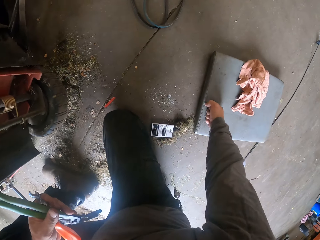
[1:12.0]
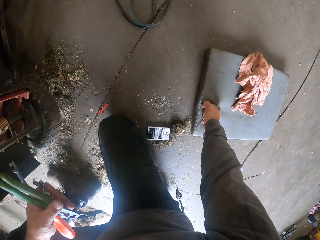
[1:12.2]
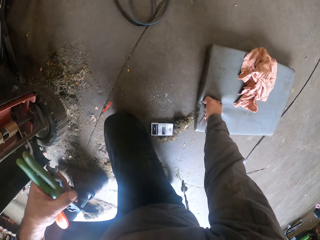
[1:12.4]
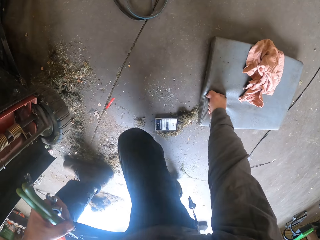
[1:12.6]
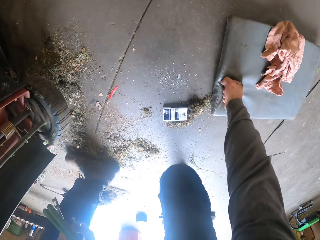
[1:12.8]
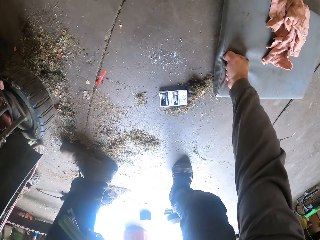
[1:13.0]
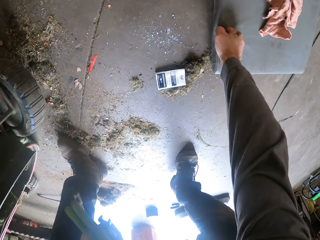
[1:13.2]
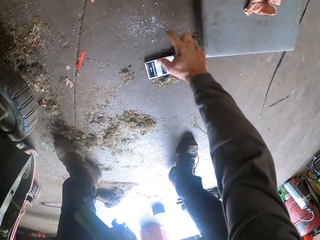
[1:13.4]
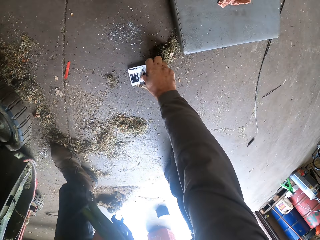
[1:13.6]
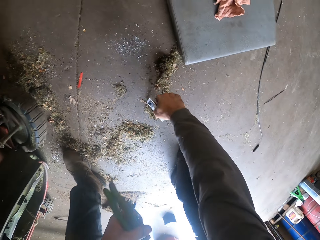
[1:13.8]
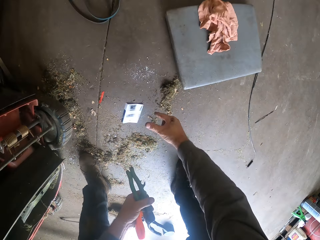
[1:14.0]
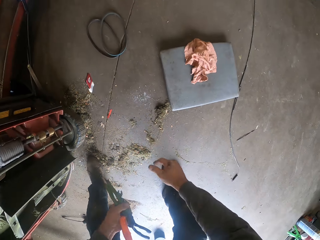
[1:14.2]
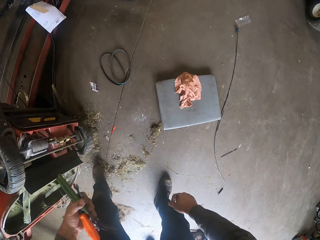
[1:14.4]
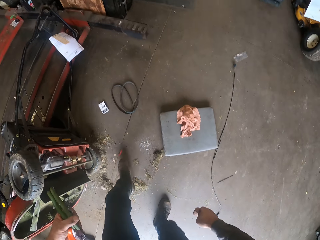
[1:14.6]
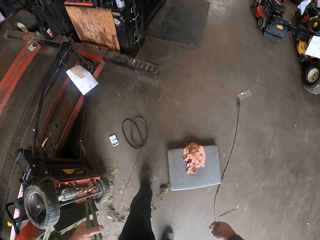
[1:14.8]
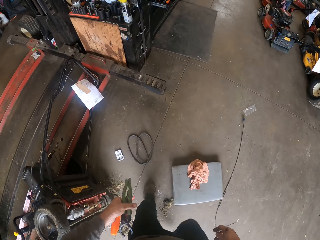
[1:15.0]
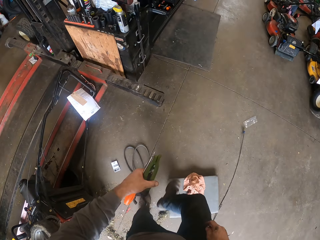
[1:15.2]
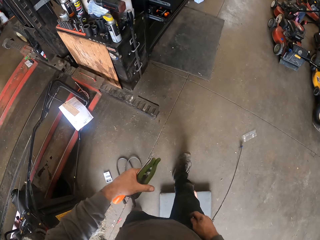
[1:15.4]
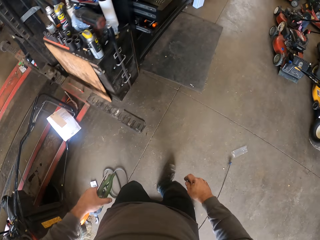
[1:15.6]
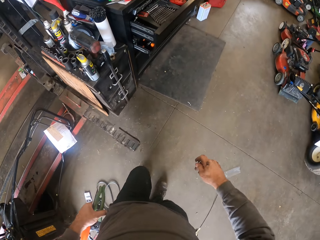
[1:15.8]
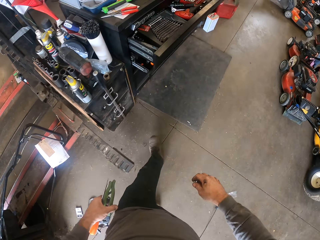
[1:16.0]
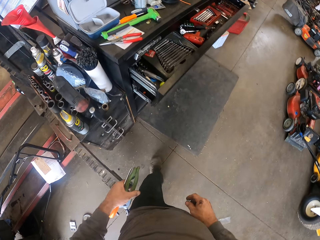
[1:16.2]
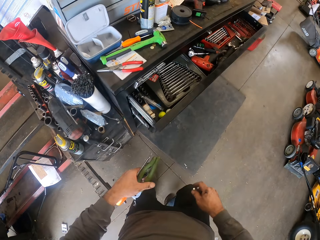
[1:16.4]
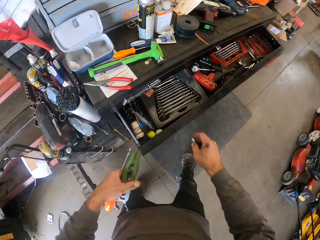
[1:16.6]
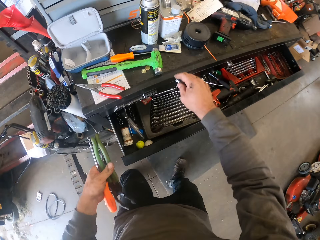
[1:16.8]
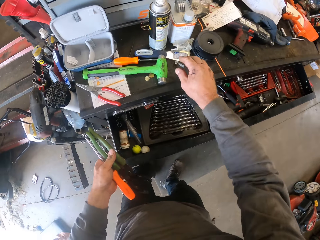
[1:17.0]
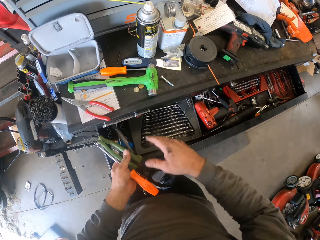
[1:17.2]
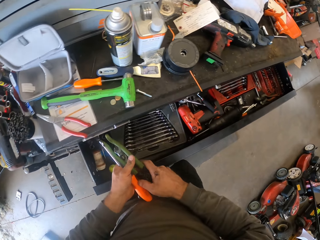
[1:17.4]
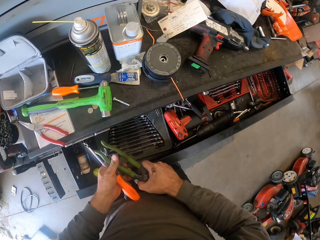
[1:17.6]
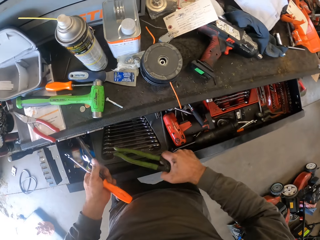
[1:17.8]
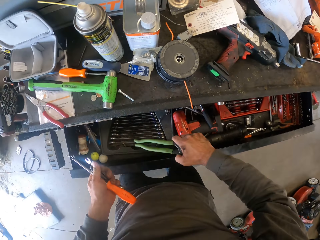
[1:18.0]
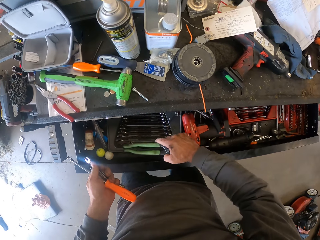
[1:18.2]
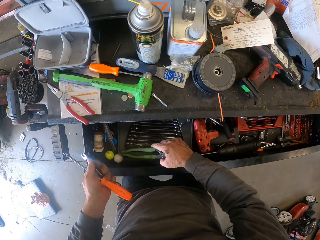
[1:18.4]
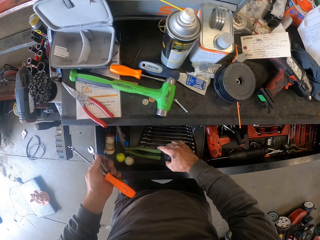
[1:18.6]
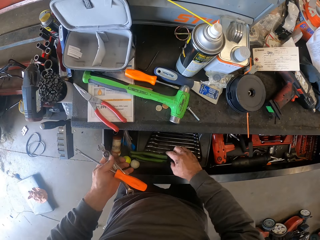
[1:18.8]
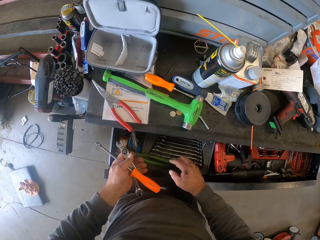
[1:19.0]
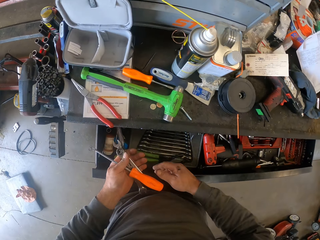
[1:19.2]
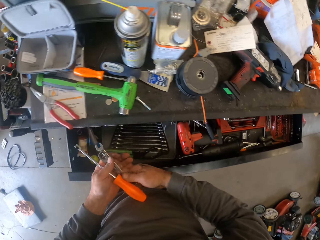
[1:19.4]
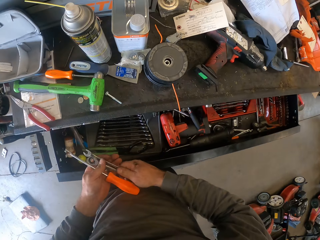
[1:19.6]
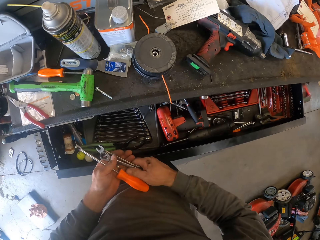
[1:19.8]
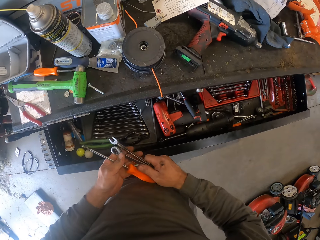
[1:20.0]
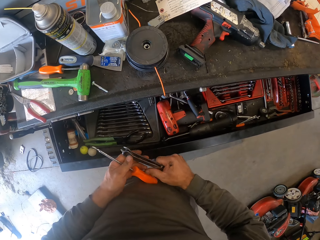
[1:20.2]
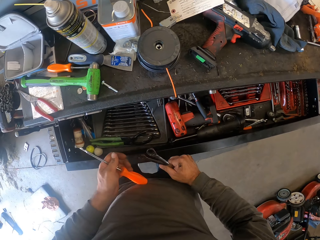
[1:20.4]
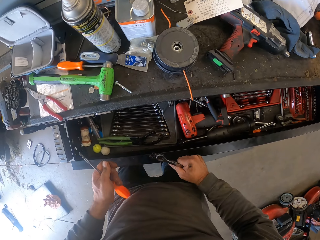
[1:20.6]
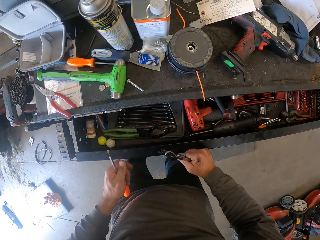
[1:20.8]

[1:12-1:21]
The camera wearer touches the kneeling mat. They stand up. They throw away something. They walk around. They put a spanner in a drawer.

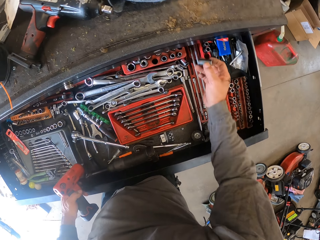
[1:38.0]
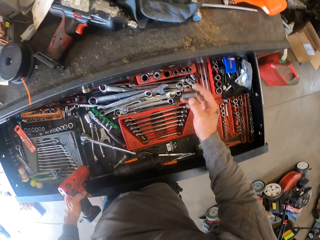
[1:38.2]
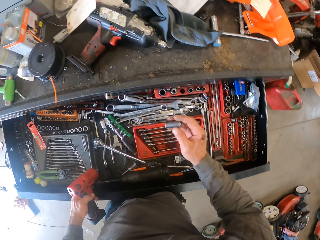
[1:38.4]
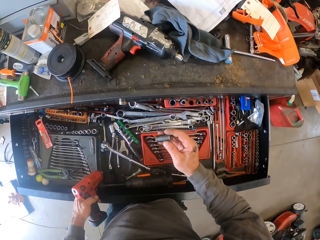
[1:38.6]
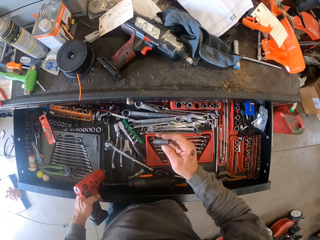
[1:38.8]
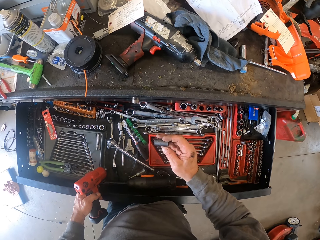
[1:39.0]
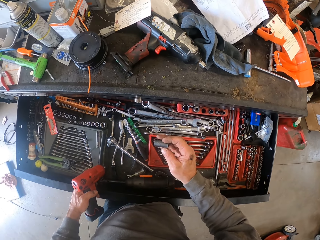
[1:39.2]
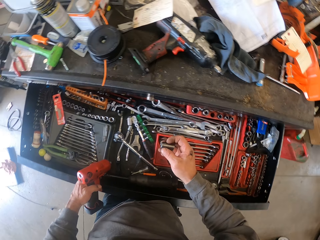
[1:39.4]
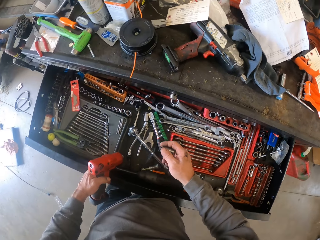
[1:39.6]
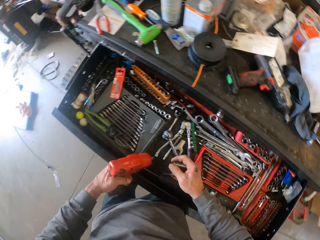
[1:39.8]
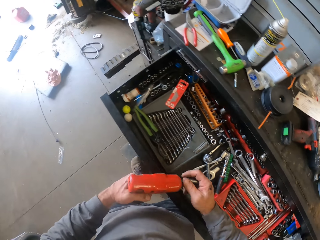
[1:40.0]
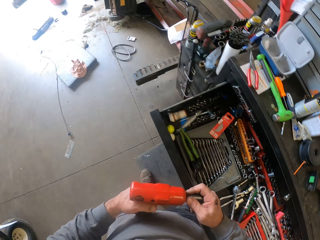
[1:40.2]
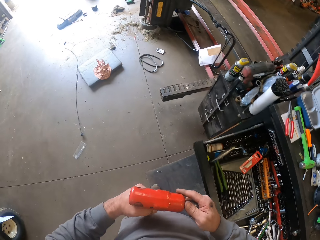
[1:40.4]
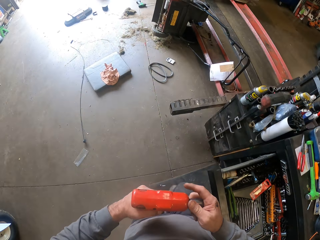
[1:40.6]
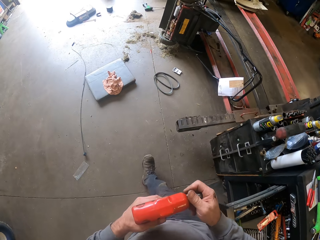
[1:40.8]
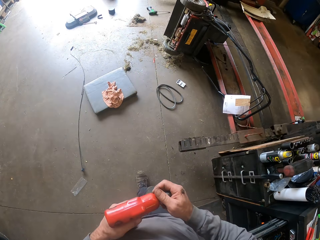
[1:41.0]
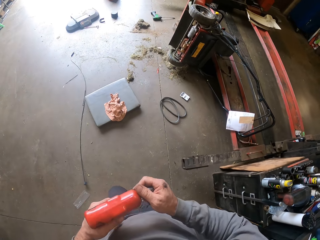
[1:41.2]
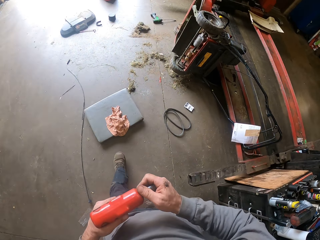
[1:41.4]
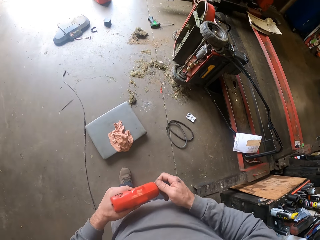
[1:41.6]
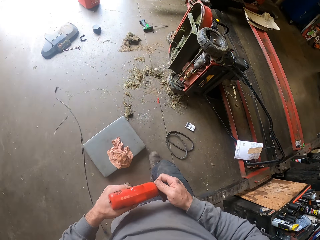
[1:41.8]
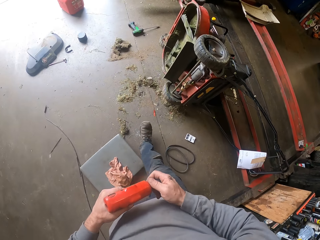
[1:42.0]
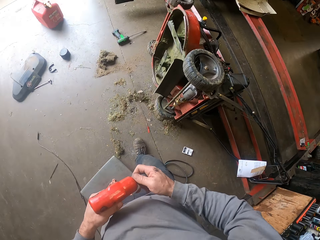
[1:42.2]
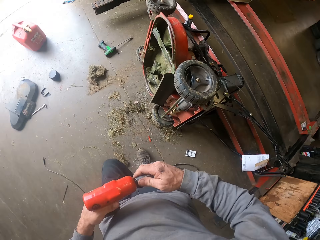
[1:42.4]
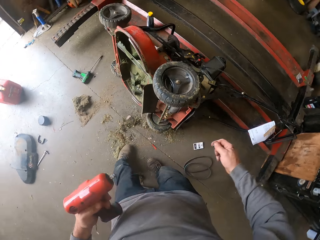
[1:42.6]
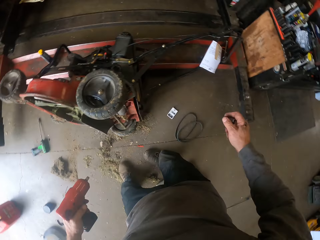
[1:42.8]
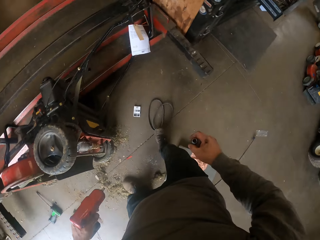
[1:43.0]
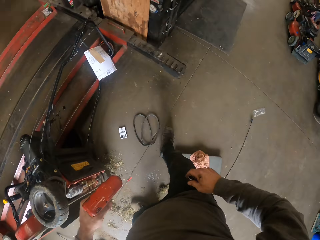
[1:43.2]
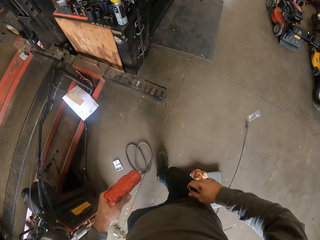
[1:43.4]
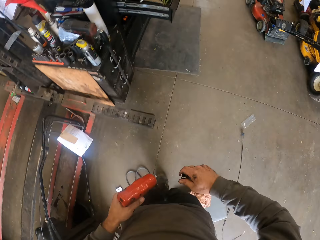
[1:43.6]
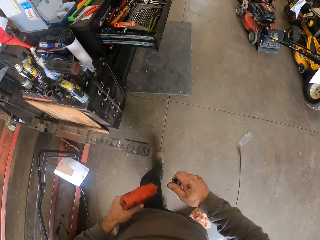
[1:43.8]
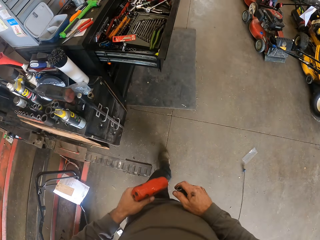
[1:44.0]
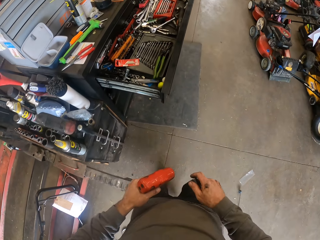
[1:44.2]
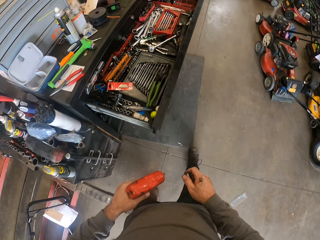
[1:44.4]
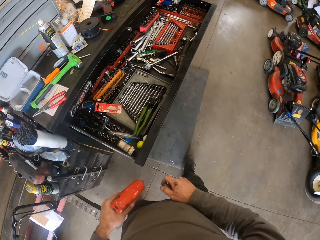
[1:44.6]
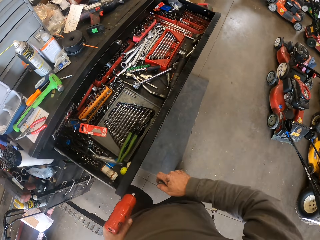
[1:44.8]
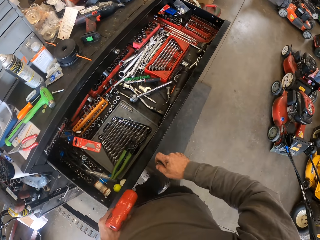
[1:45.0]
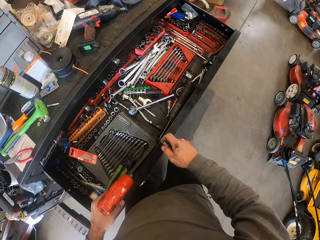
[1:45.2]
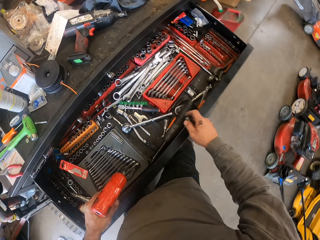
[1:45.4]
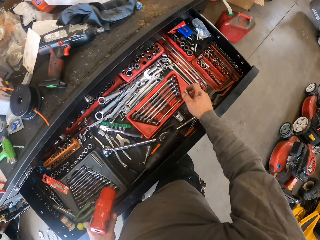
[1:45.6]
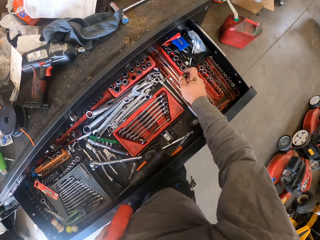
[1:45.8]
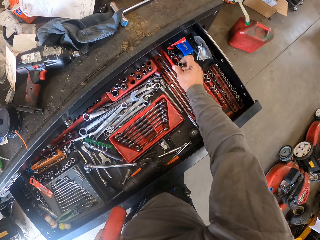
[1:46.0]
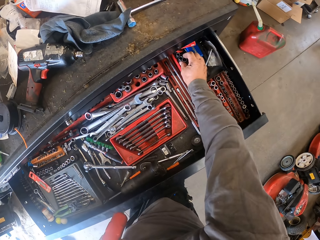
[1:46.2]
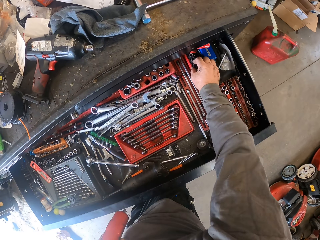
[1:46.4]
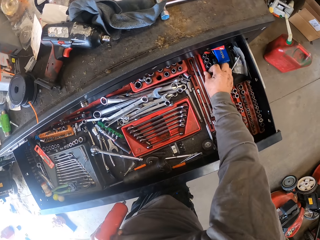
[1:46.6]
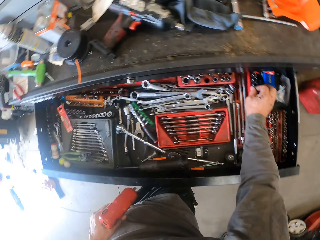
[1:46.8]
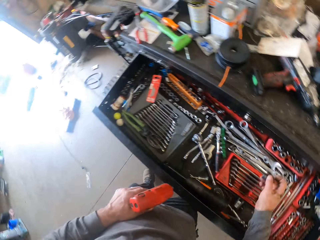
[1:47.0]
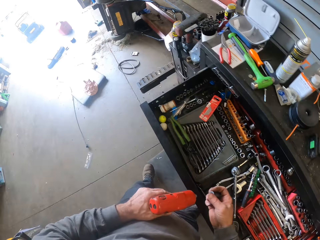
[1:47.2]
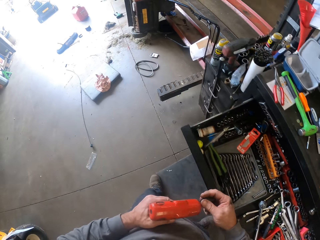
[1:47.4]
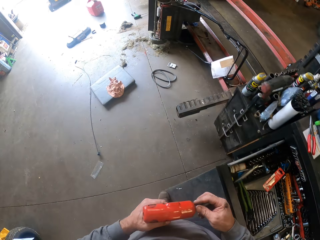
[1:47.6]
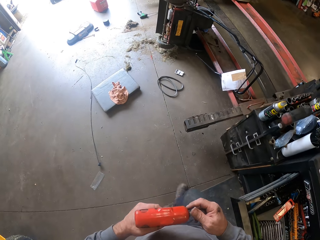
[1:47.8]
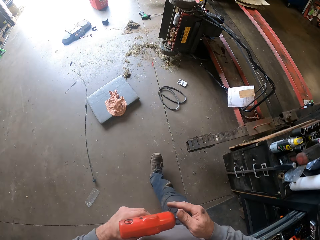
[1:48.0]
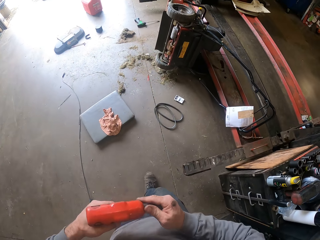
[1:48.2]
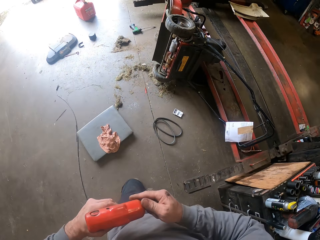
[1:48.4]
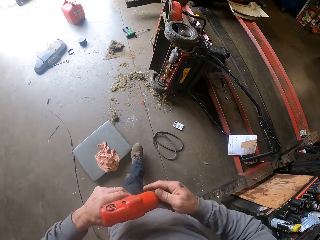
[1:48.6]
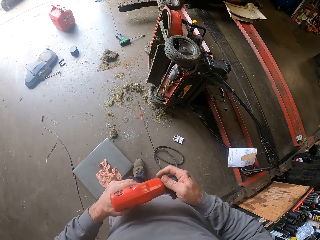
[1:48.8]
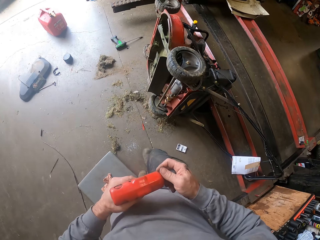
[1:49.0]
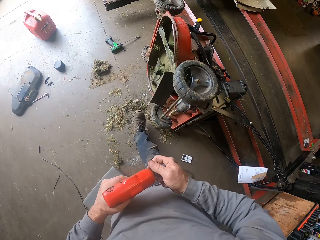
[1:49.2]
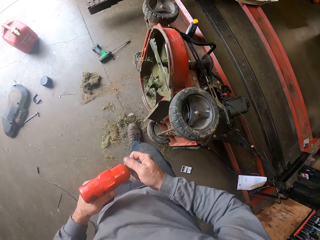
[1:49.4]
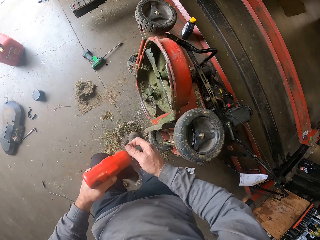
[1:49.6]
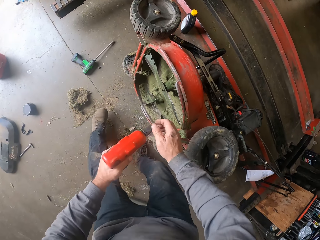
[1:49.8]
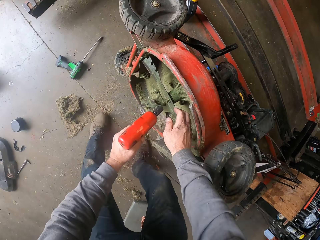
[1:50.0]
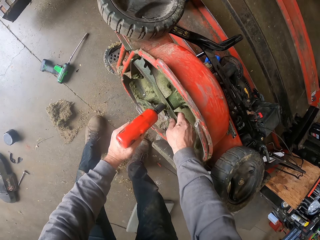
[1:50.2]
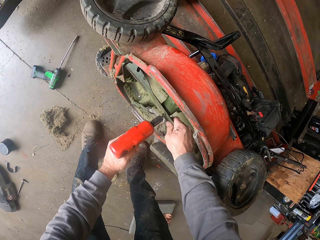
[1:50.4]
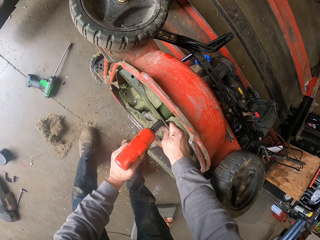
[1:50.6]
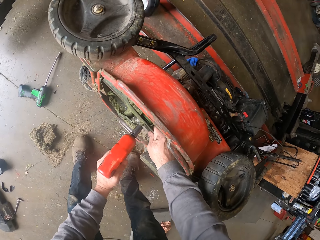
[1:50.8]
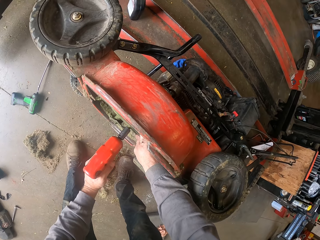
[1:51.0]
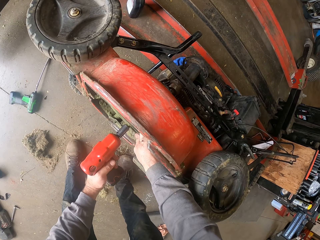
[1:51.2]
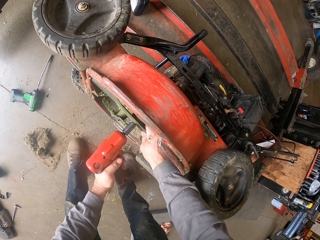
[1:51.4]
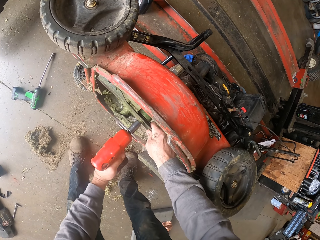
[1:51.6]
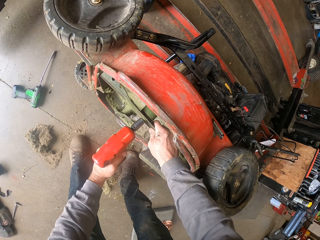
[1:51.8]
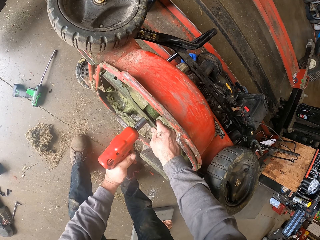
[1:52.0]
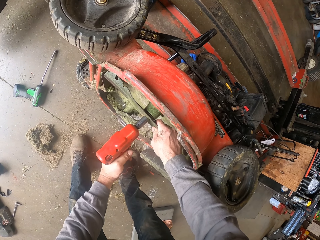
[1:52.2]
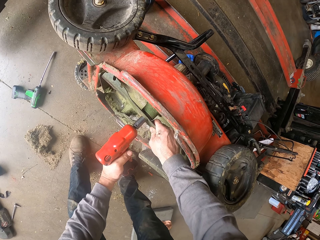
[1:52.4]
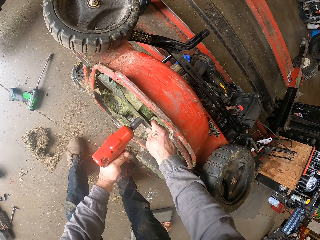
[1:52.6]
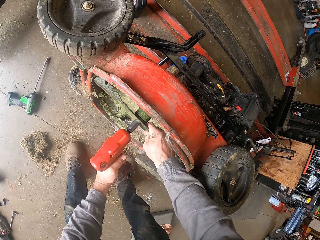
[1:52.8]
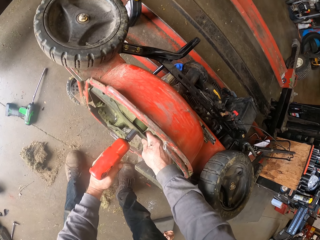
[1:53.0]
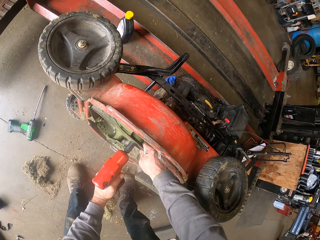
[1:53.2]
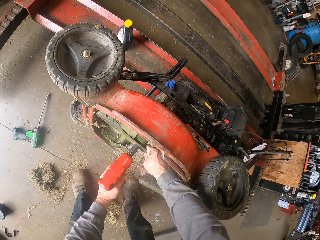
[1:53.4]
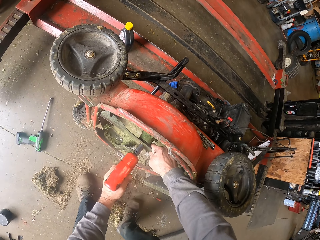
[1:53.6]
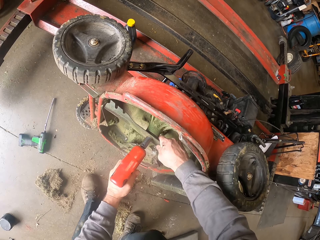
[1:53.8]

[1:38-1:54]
The camera wearer carries a bolt. They walk around. They remove a drive nut from the drawer. They drop the bolt. They carry a bolt. They fix the drive nut in the soldering gun or drill. They walk around. They operate the lawnmower with the soldering gun. They drill the lawn mower.
